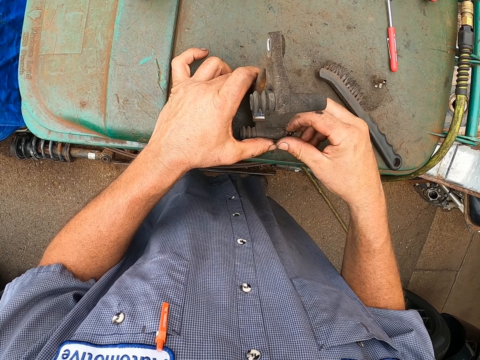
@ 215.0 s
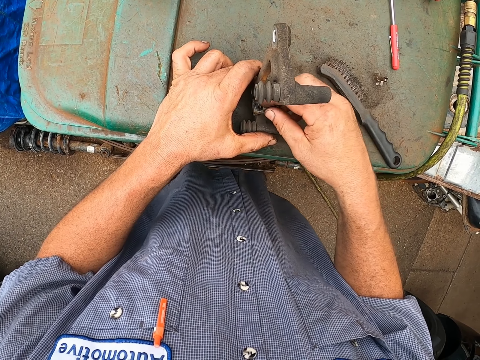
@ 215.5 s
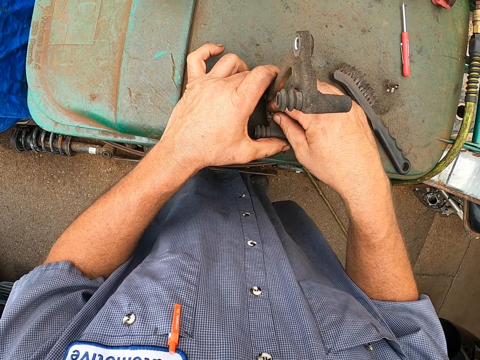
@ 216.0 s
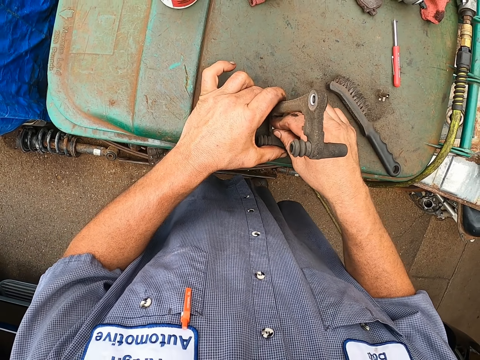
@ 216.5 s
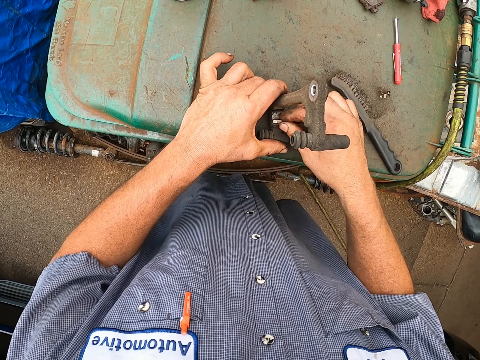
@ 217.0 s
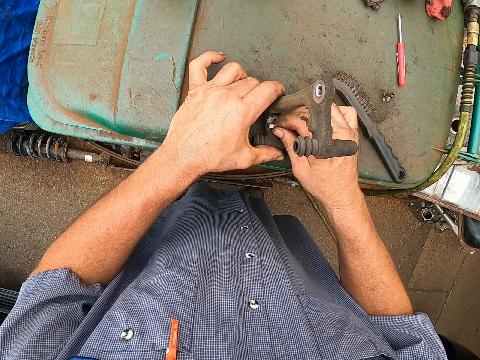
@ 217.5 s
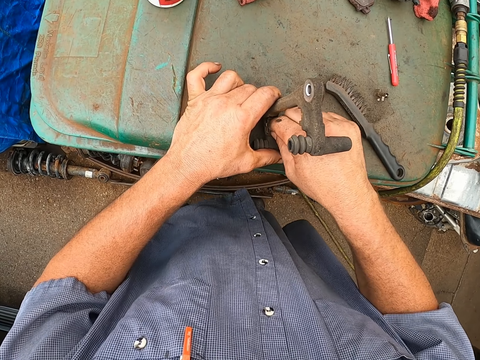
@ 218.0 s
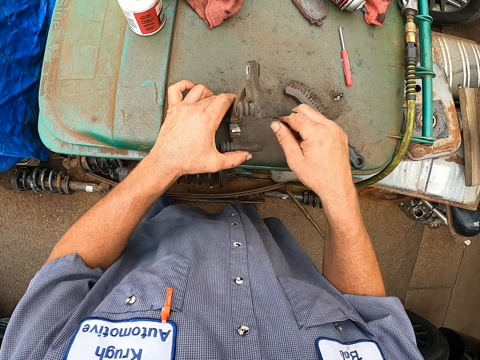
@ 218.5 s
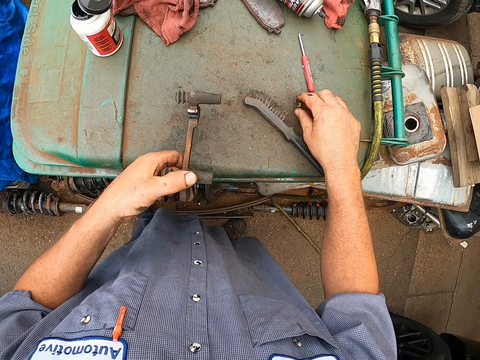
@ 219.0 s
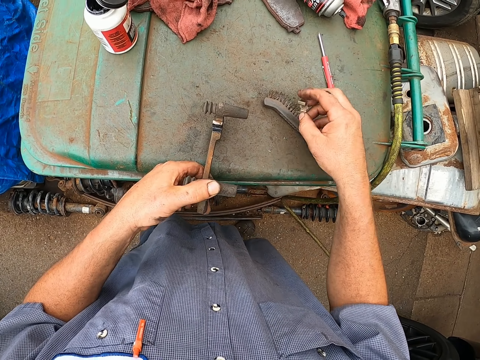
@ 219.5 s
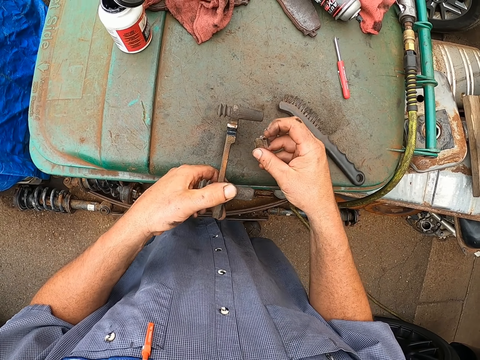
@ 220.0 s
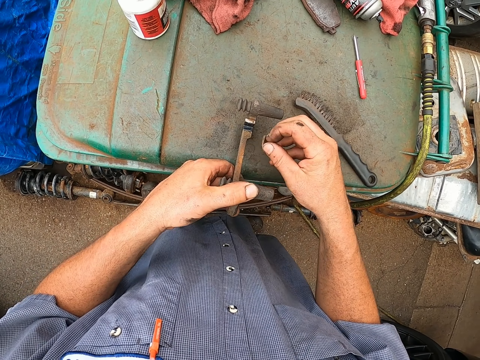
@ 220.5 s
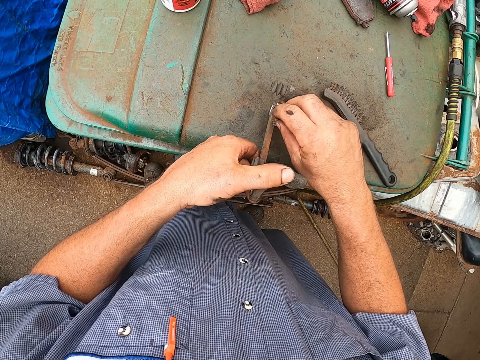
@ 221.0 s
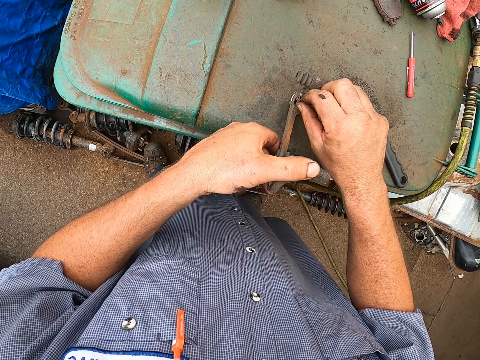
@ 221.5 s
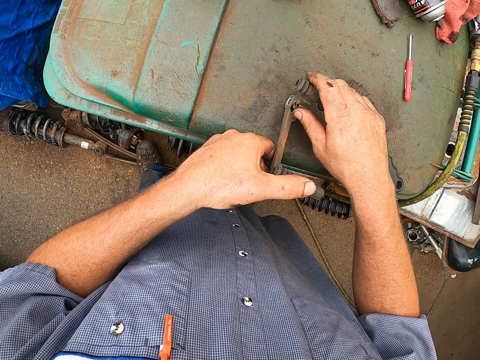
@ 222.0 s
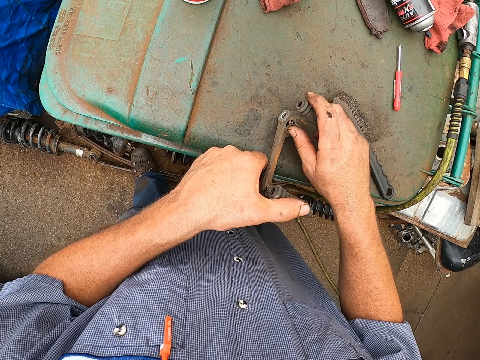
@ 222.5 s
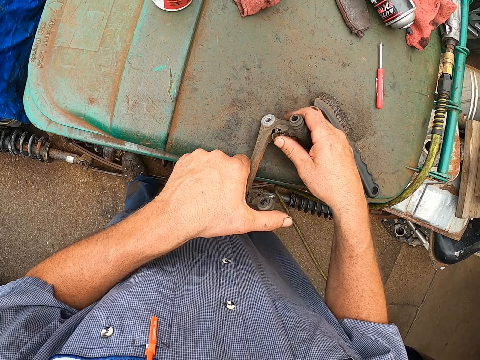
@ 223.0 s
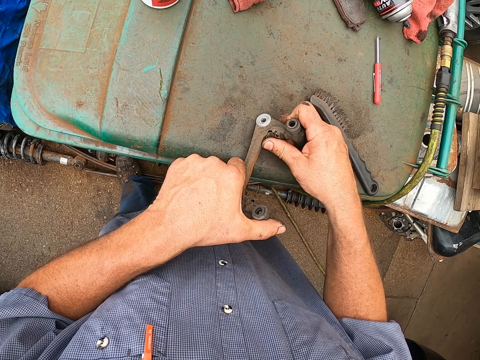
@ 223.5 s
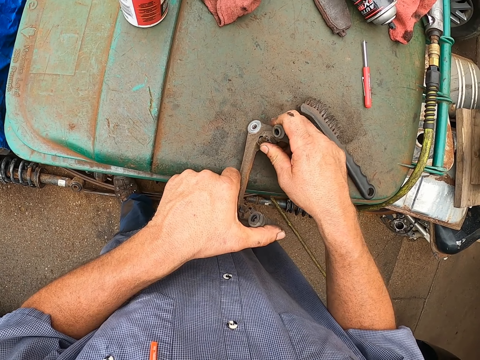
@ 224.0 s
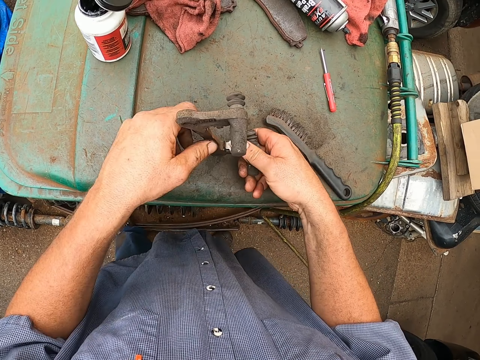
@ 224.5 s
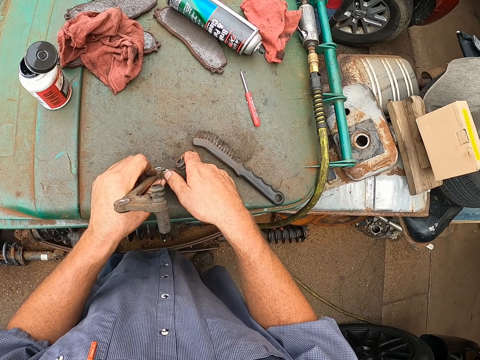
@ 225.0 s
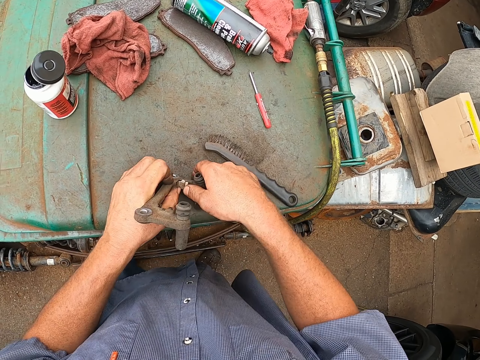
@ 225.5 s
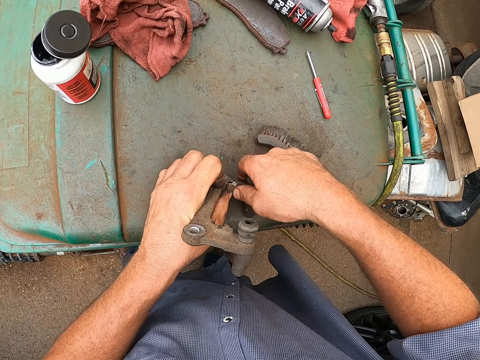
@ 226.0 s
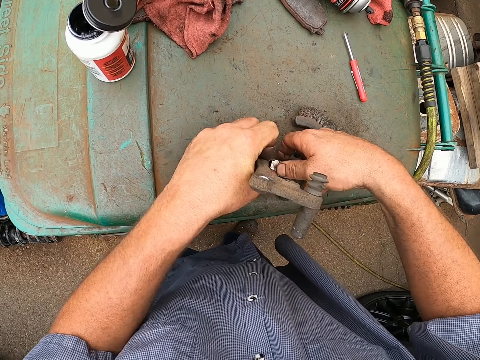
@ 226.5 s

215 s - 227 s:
The camera wearer puts the bolt or clip on the clamp. They pick a bolt from the bin. They put the bolt on the clamp.

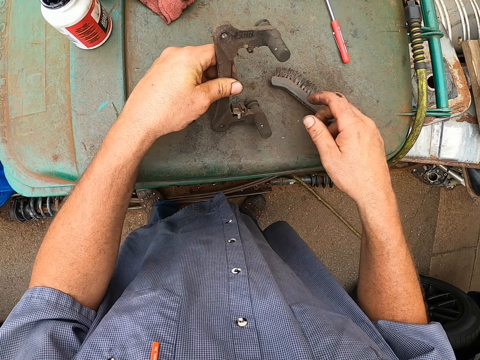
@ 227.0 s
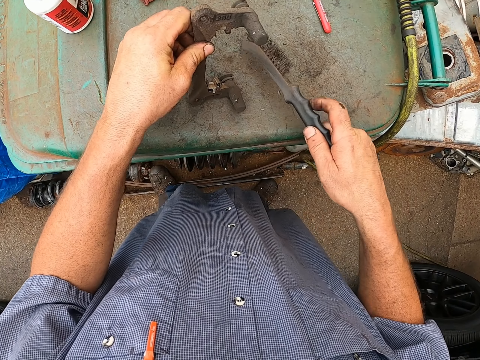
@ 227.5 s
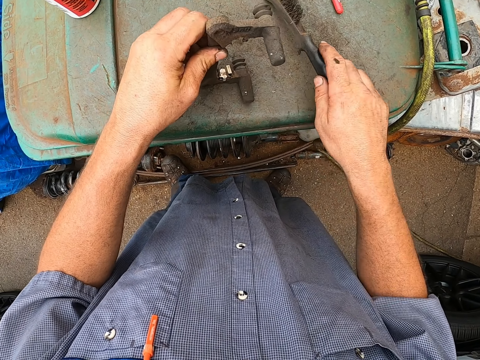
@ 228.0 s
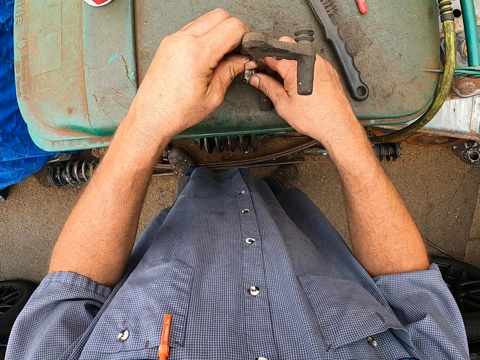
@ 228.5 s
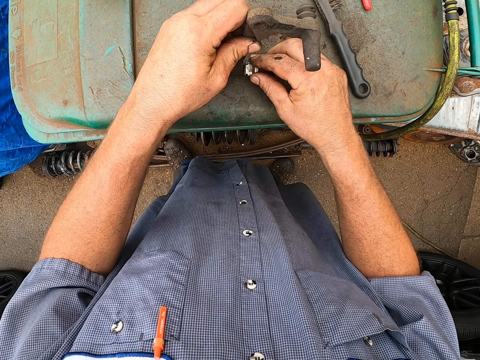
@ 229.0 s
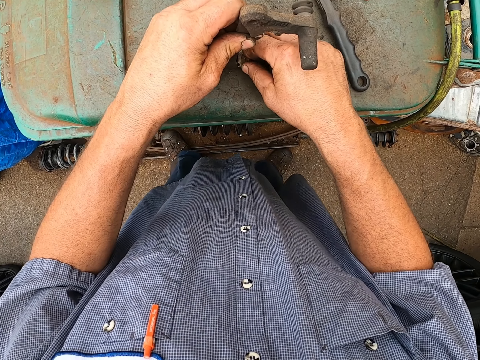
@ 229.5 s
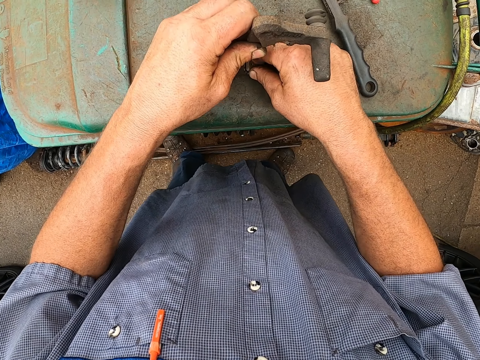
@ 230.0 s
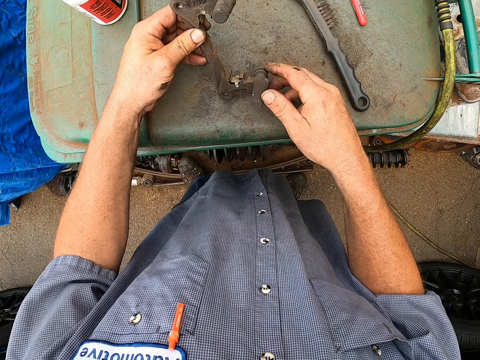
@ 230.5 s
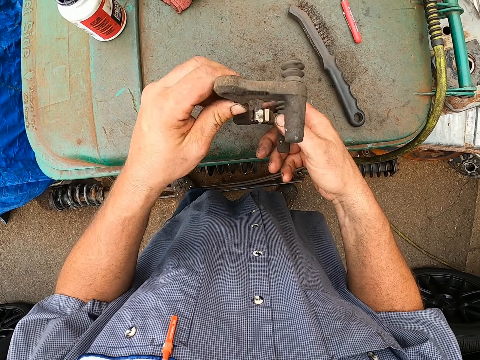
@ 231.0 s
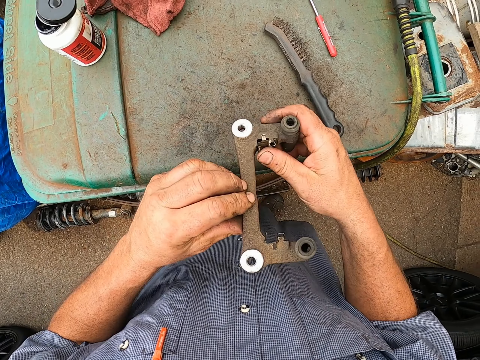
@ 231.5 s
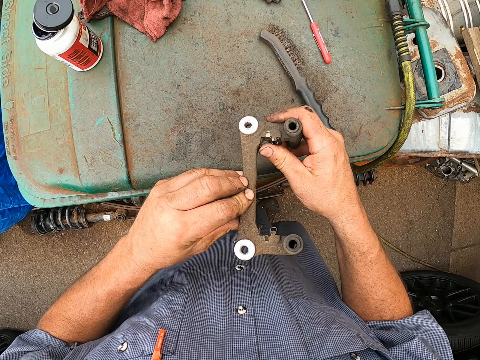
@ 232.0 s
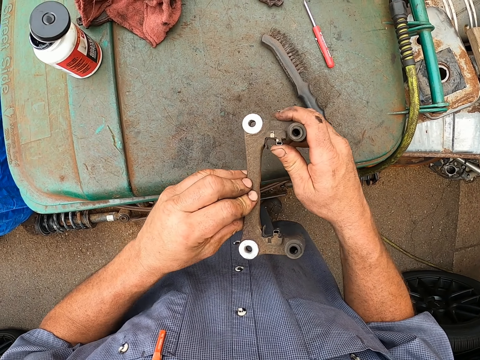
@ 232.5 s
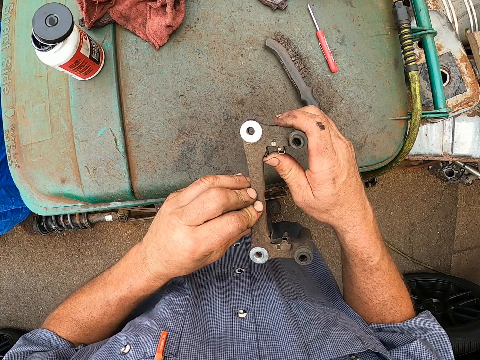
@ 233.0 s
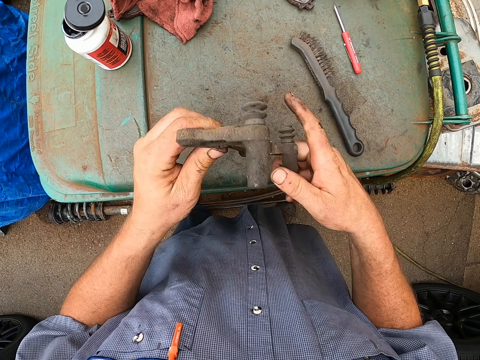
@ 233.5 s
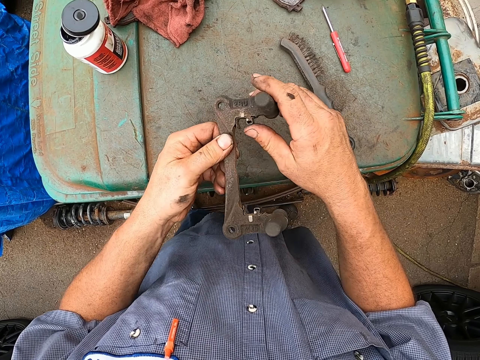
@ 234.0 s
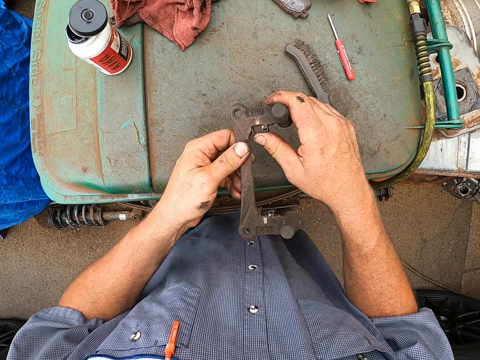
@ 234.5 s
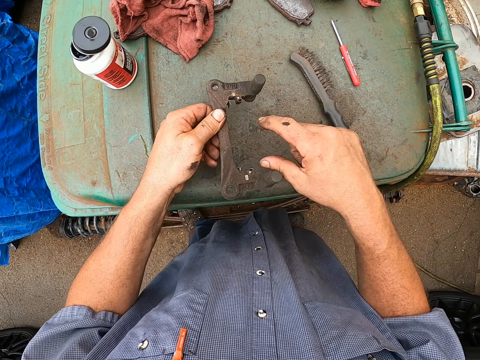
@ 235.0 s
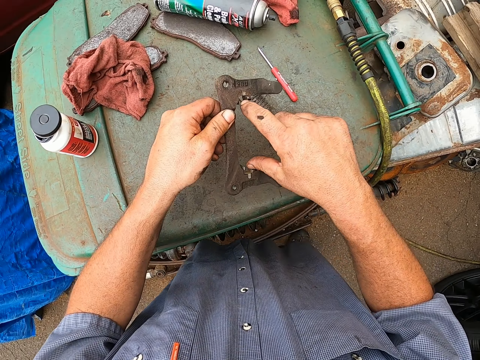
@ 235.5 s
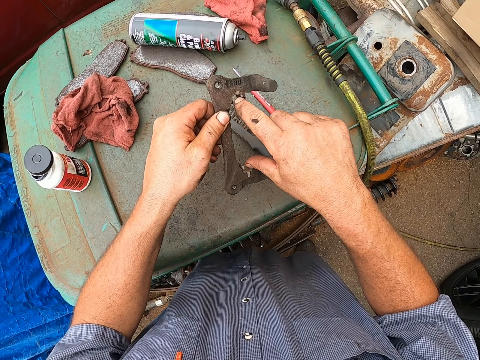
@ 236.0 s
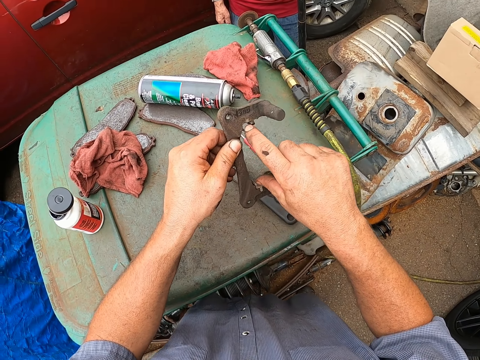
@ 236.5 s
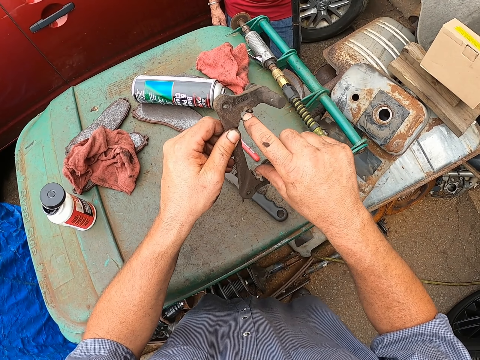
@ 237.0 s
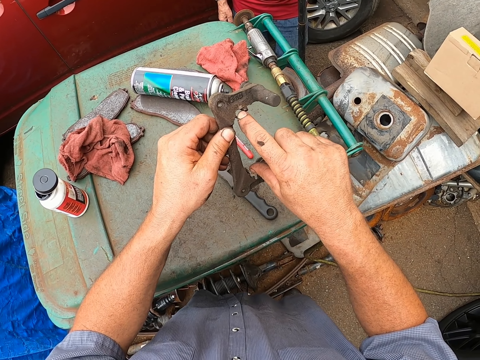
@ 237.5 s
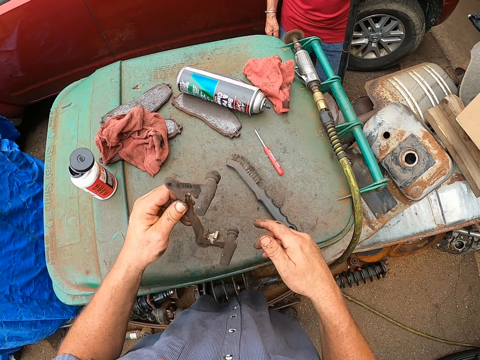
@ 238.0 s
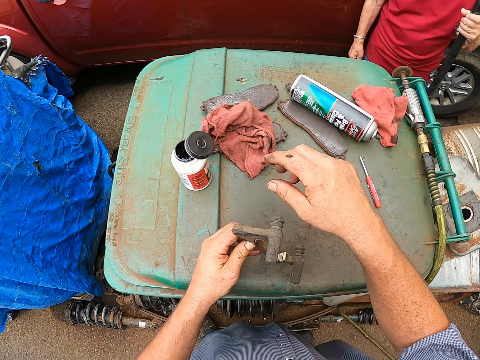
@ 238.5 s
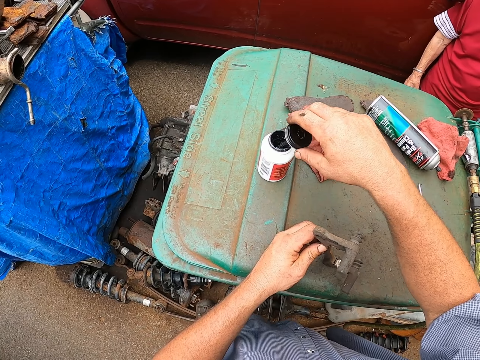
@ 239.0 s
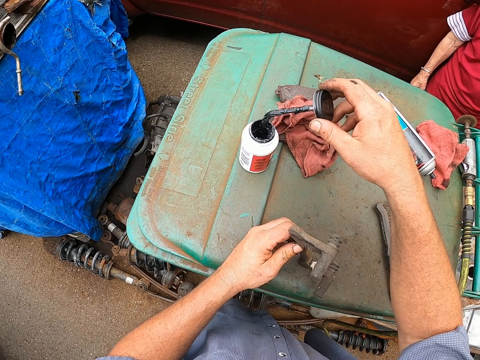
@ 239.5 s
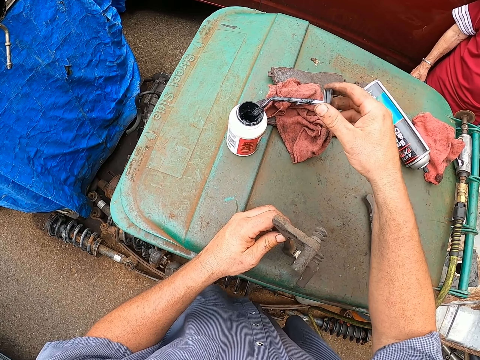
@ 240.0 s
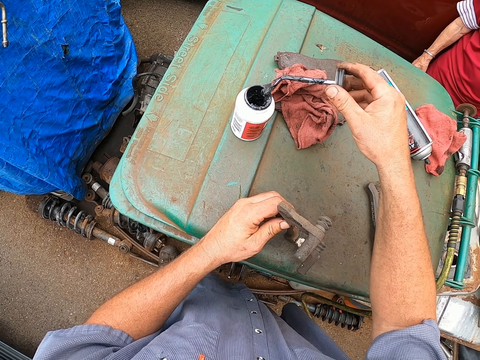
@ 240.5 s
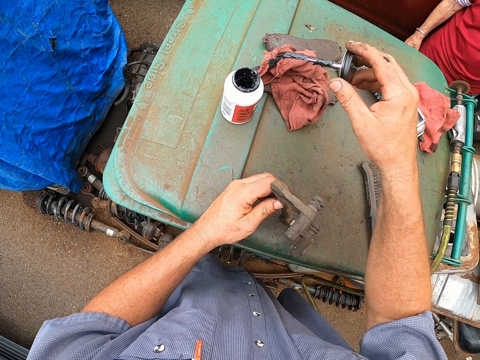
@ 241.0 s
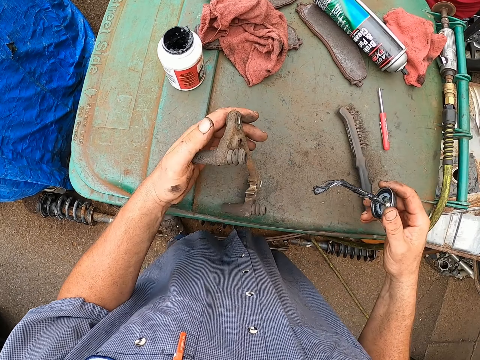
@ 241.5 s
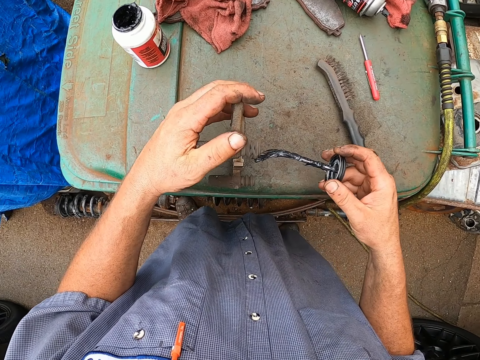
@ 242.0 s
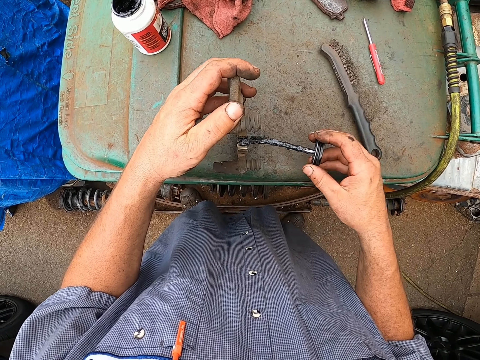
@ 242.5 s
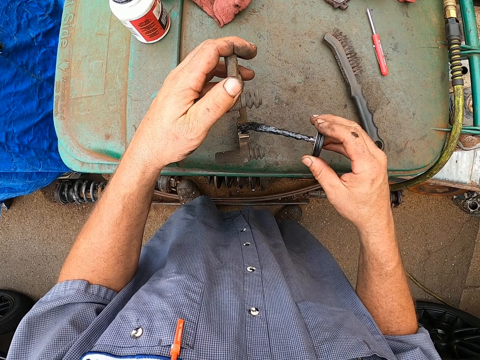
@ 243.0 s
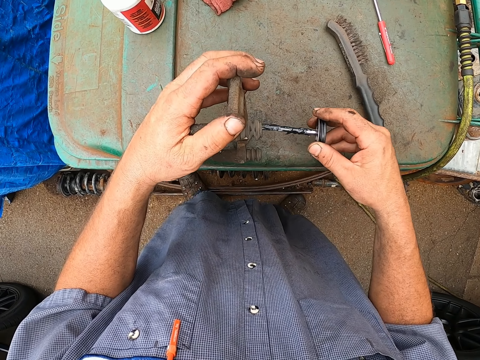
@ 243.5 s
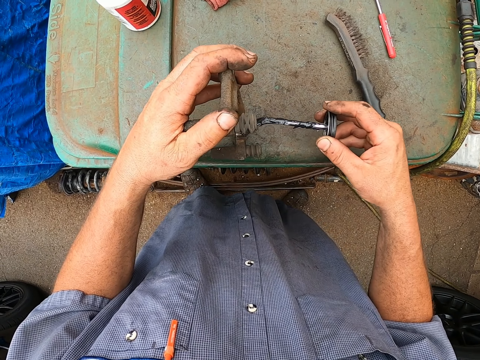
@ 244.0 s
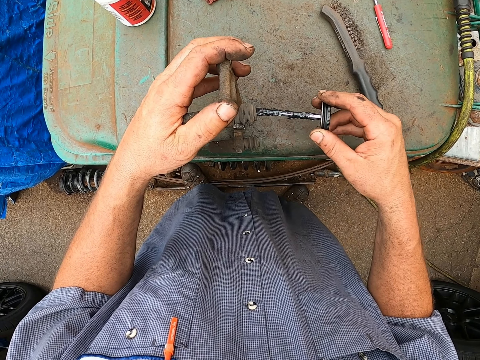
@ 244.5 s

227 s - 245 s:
The camera wearer picks the brush from the bin. They put the brush on the bin. They adjust the clips of the caliper or clamp. They put a bolt on the clamp. They lift the clamp. They put fingers in the clamp. They remove the oil brush from the oil can or bottle. They slide the brush on the bottle. They apply oil on the clamp with the oil brush.
